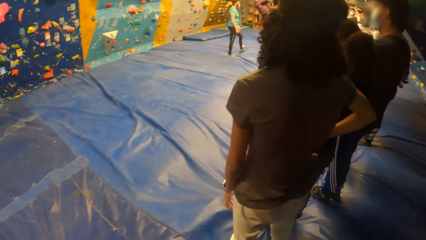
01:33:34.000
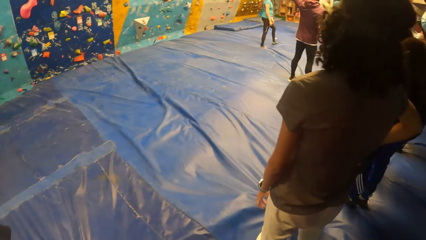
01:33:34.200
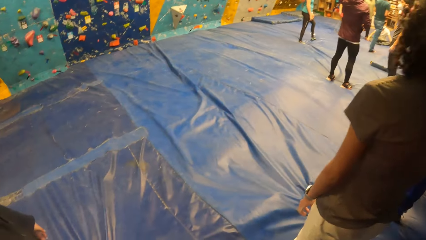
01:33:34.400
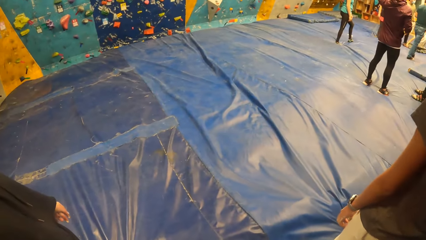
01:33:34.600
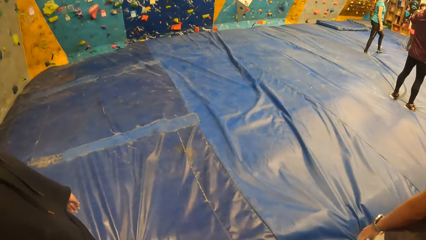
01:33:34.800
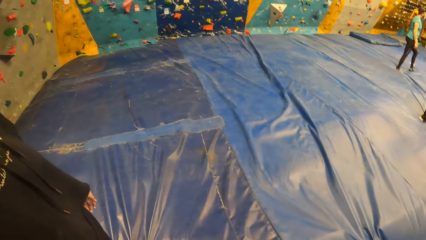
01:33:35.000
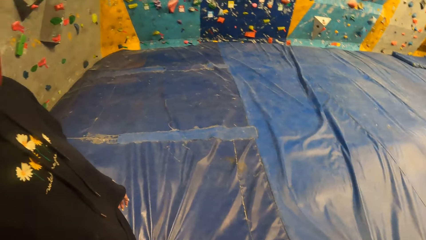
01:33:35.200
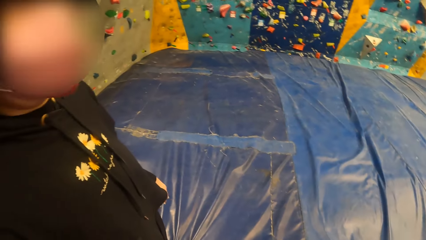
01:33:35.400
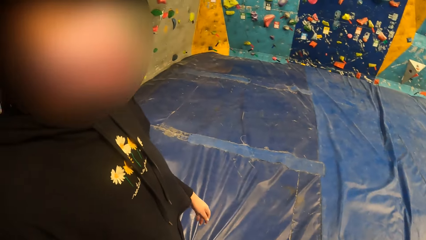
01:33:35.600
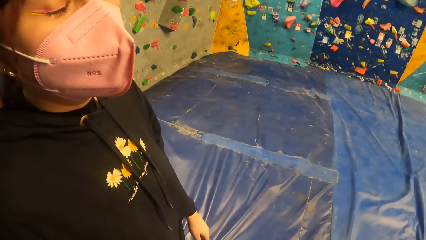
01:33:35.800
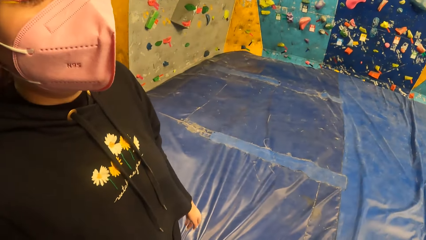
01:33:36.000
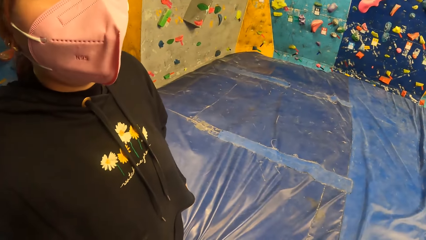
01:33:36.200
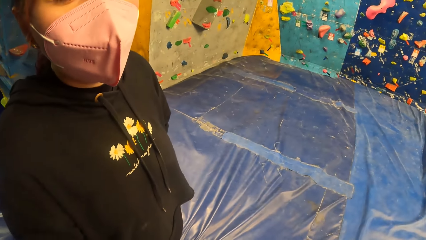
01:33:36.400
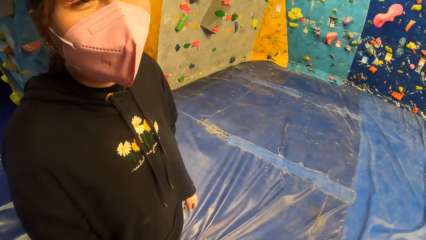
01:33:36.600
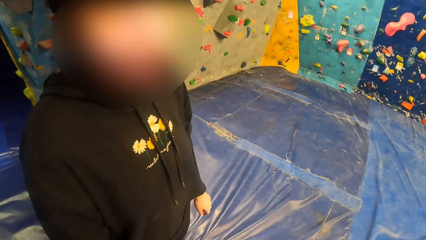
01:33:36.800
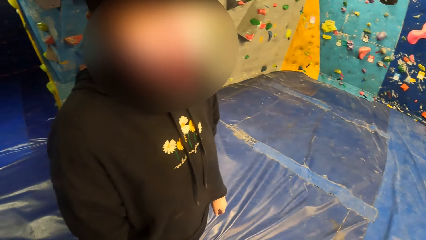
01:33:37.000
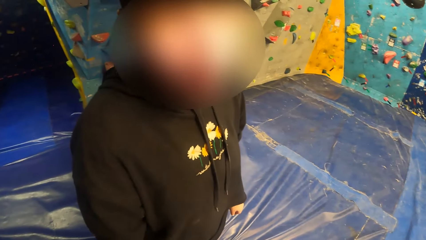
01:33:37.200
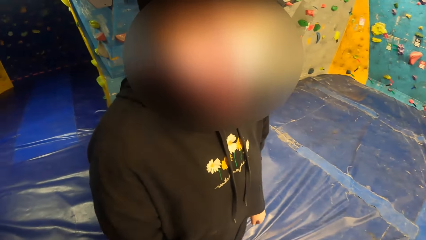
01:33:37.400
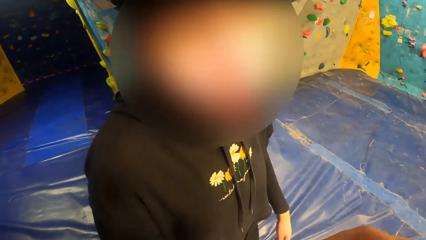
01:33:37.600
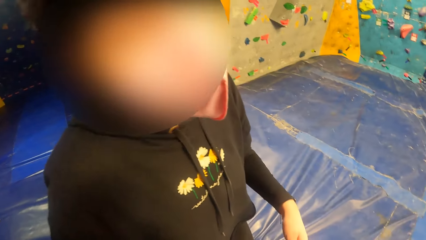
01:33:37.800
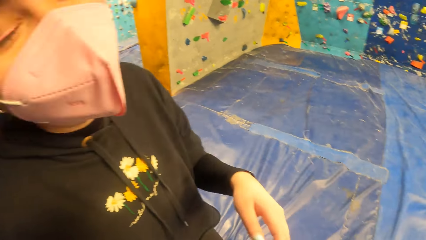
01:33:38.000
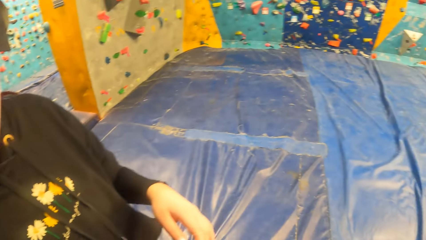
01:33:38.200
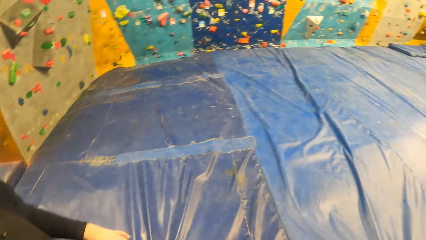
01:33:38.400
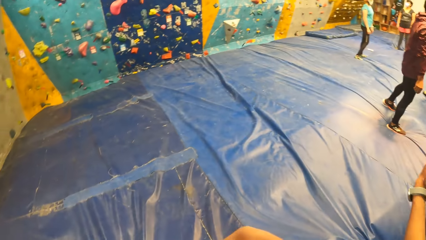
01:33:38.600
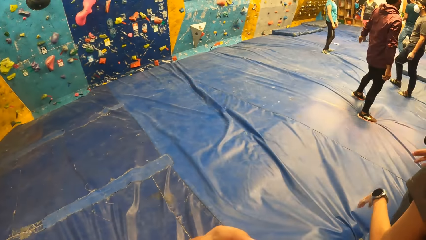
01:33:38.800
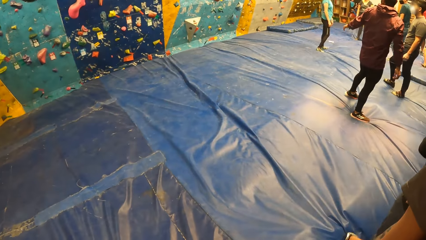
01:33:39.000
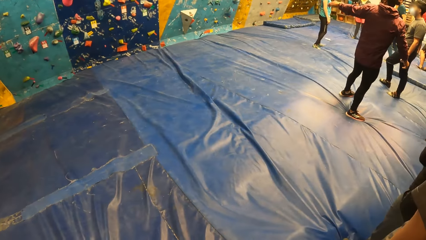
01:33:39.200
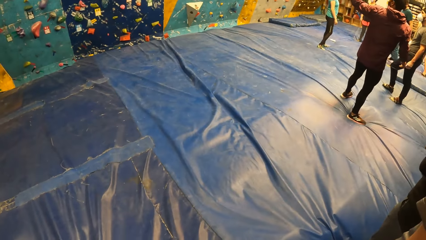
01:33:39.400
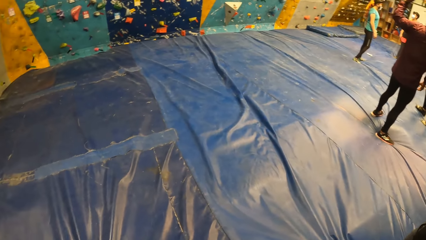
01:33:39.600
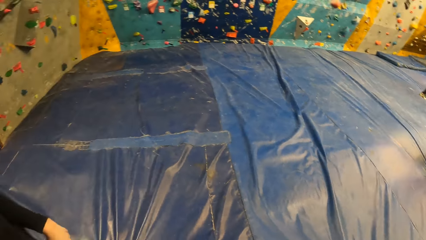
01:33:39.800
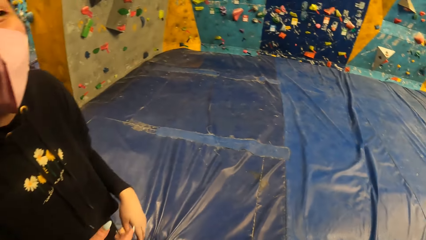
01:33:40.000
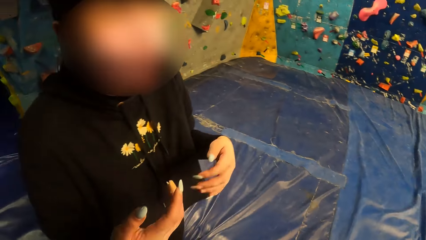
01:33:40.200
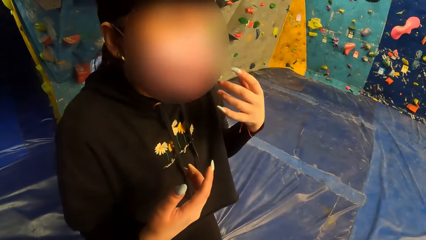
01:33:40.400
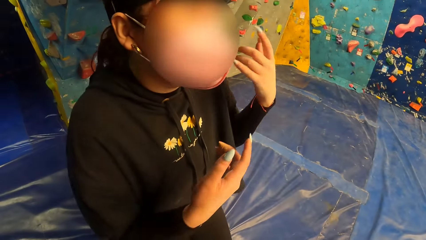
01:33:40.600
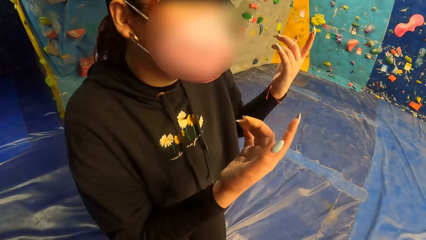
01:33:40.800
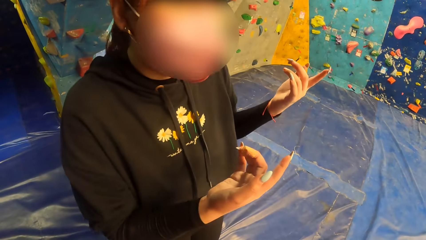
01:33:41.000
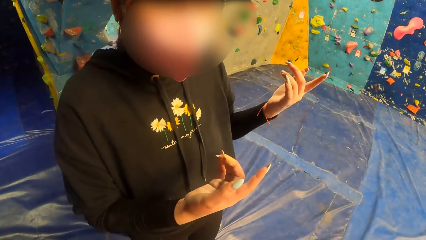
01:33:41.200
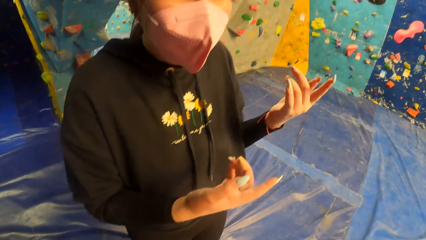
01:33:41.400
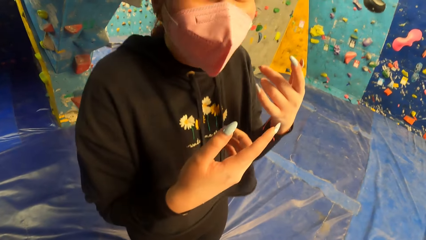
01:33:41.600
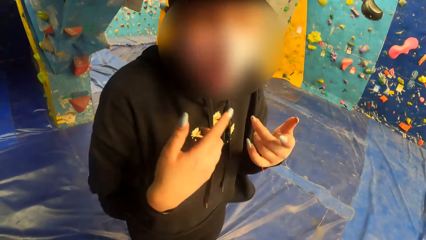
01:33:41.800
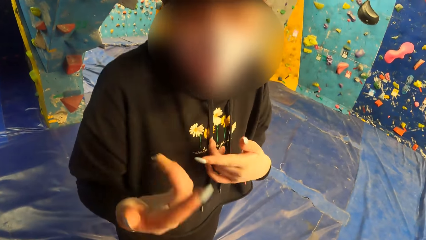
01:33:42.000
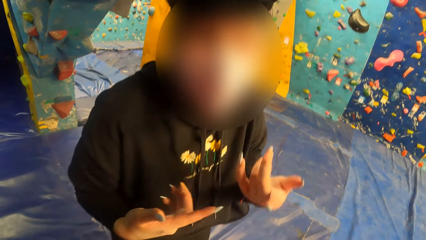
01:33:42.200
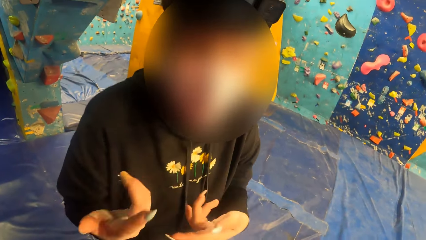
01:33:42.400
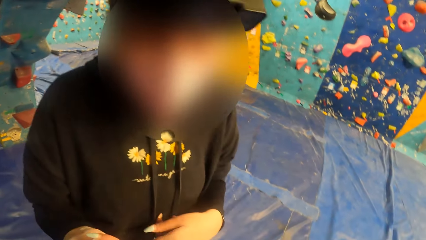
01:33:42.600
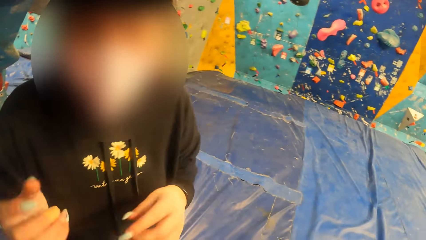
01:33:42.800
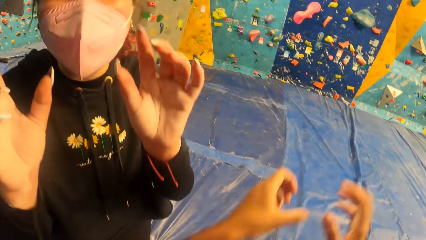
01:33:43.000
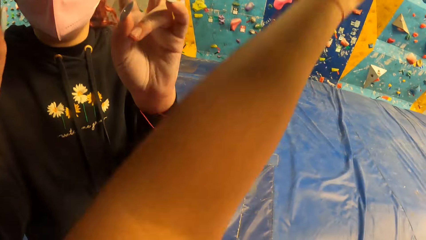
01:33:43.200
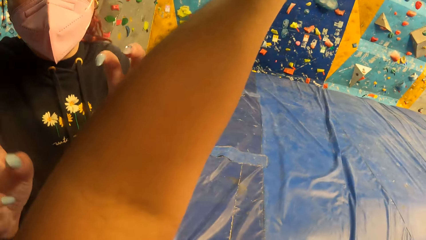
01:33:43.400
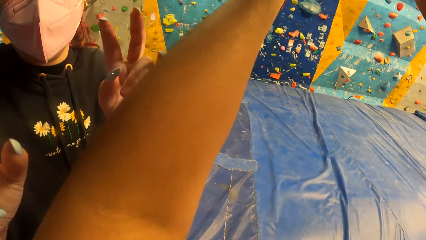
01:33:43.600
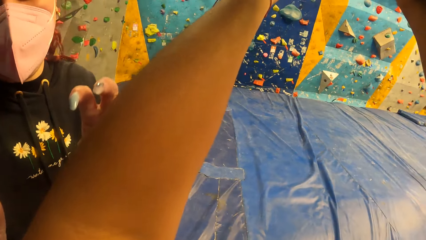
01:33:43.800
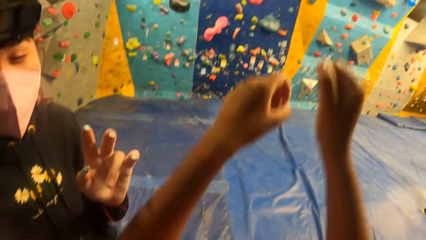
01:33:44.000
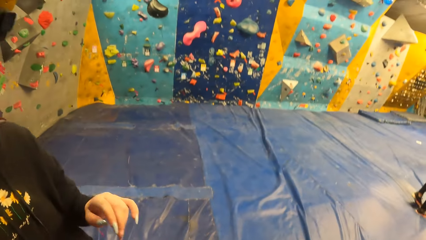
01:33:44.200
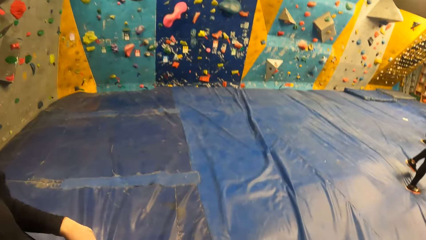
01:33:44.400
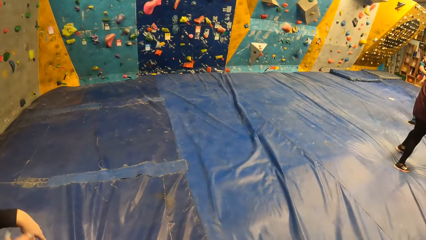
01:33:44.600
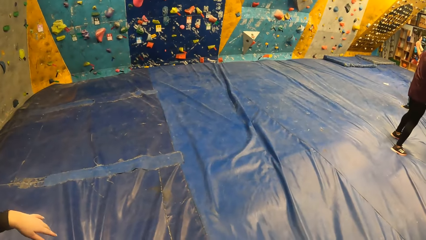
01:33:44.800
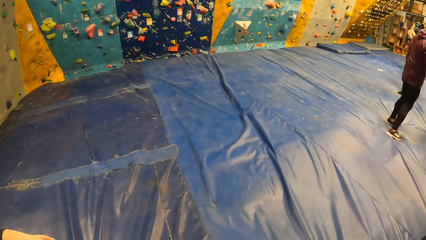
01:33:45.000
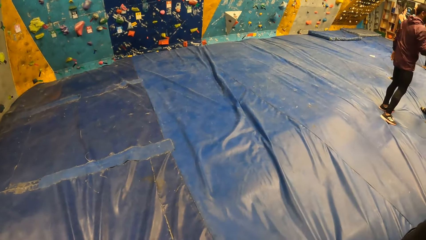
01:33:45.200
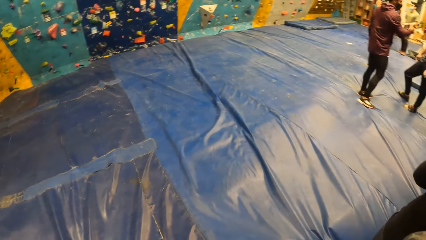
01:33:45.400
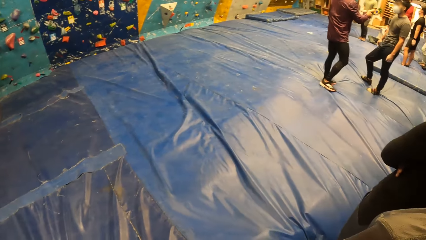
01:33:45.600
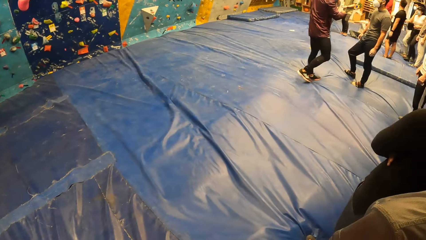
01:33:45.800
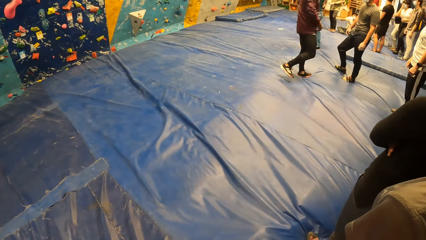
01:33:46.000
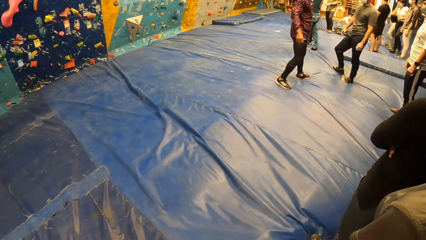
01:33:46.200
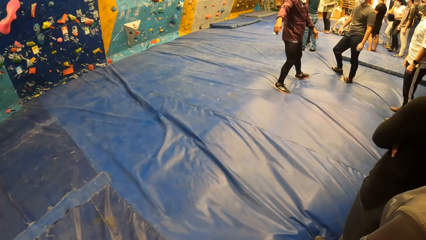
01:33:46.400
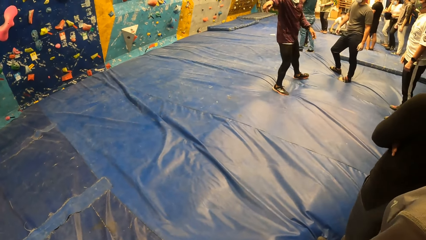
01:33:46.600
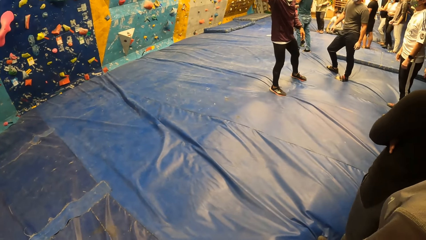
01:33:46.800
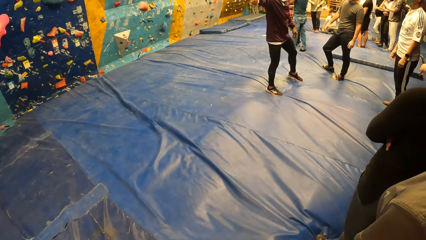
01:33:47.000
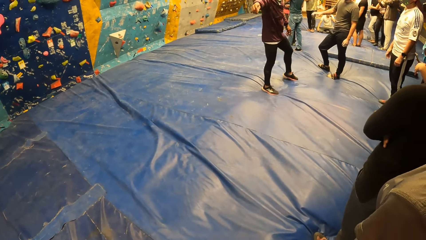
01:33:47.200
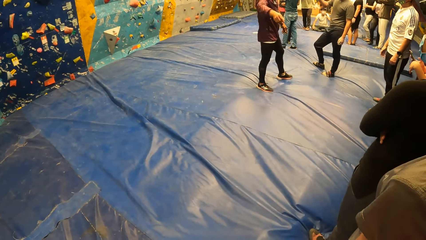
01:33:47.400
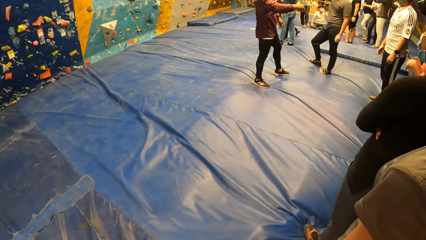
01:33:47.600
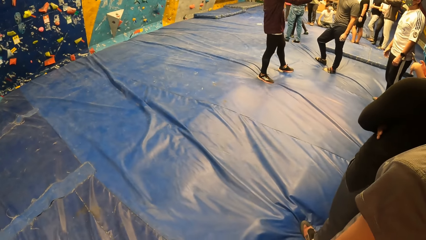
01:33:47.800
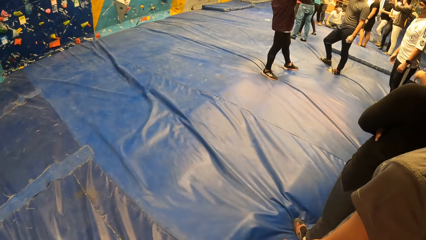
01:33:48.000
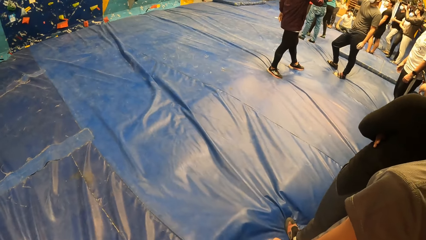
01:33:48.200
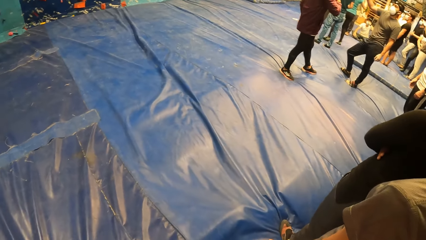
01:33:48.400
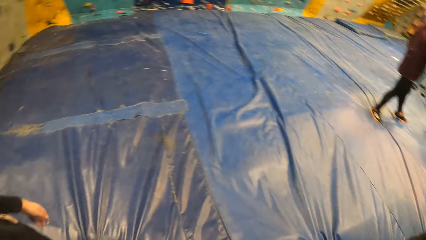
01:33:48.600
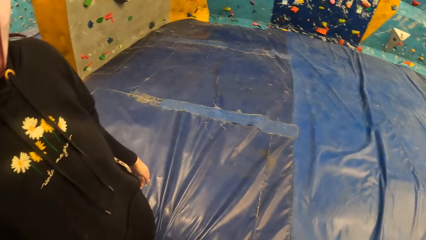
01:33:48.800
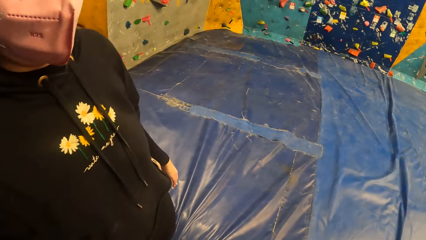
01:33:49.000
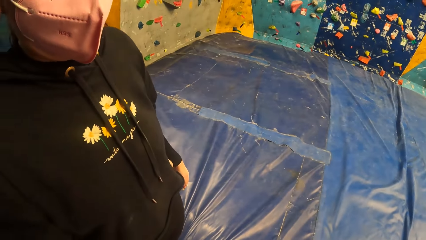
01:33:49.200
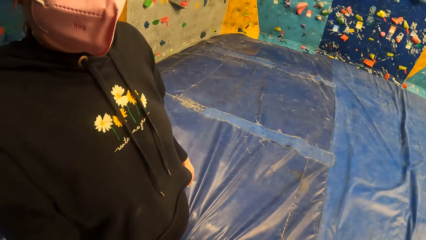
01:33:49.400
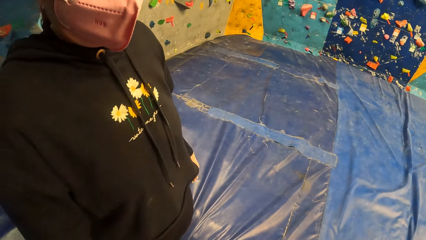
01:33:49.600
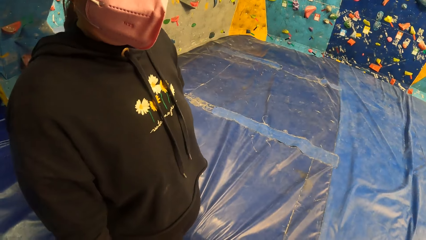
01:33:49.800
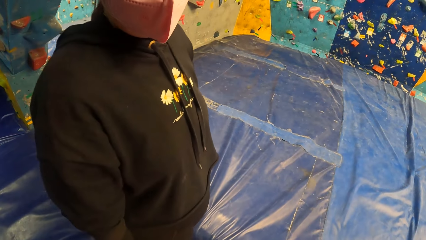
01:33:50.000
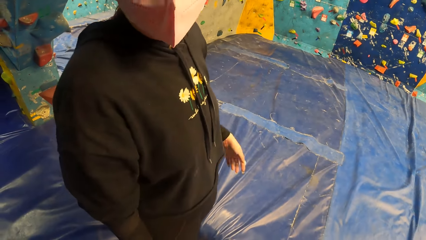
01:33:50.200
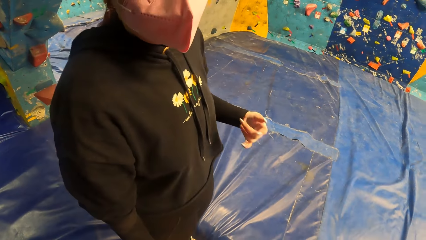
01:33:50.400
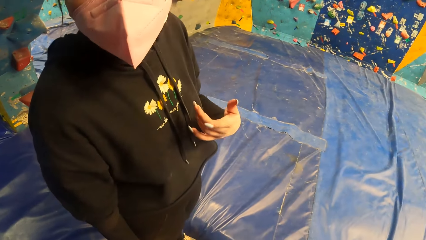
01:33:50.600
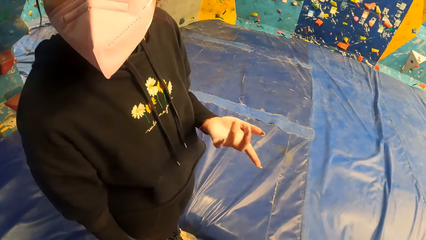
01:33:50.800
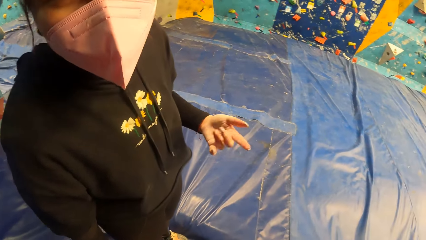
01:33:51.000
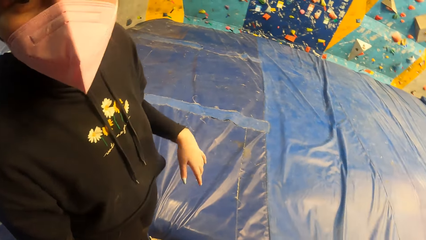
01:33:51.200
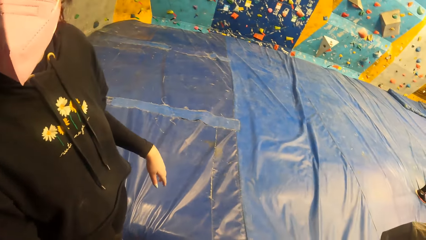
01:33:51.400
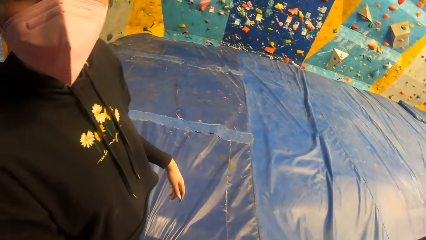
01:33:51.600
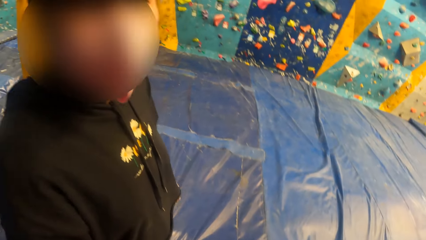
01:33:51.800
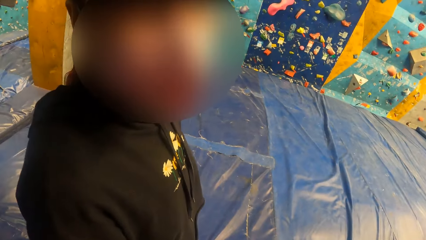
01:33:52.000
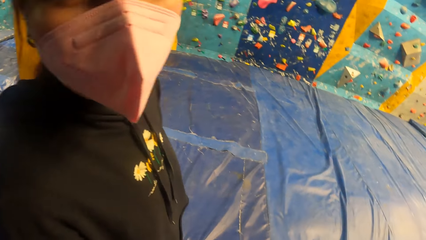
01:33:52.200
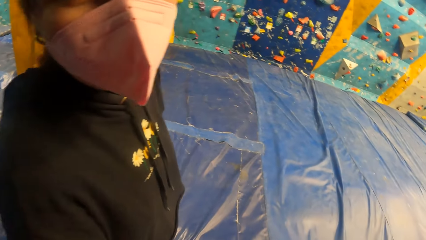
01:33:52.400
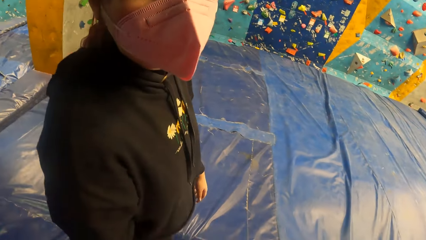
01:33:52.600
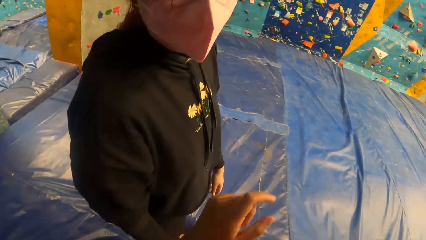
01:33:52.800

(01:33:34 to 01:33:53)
The camera wearer talks to a girl. They watch a climbing wall. They talk to the girl. They raise a hand and talk to the girl.
